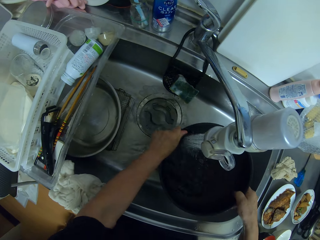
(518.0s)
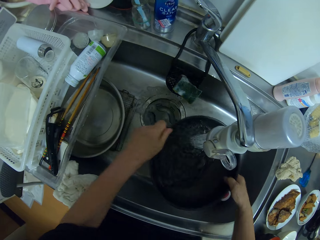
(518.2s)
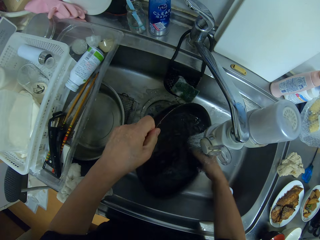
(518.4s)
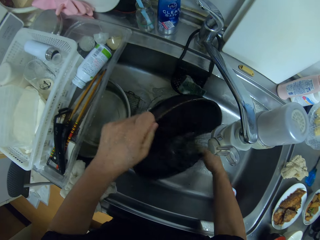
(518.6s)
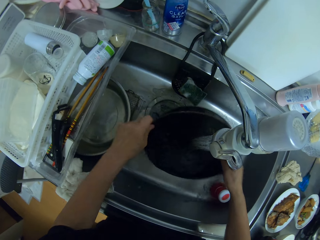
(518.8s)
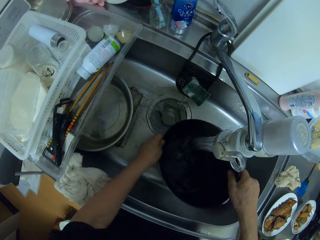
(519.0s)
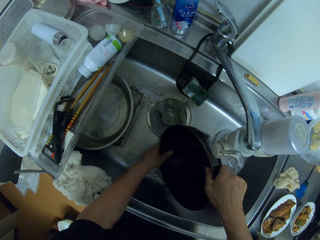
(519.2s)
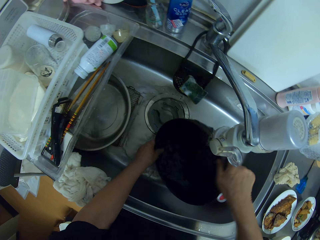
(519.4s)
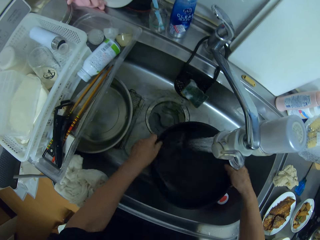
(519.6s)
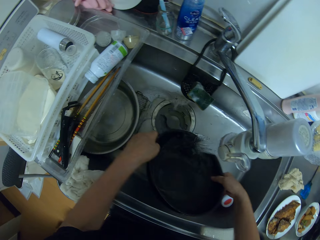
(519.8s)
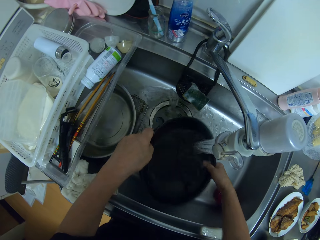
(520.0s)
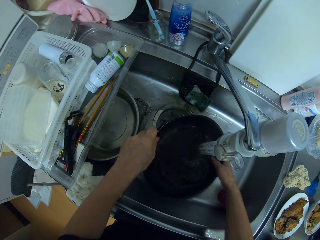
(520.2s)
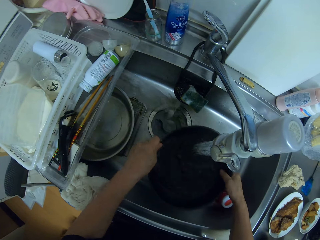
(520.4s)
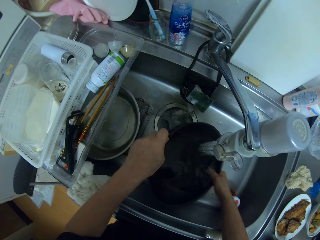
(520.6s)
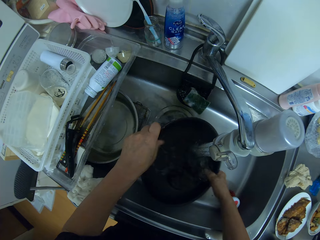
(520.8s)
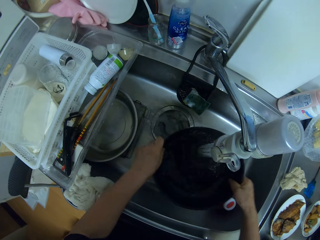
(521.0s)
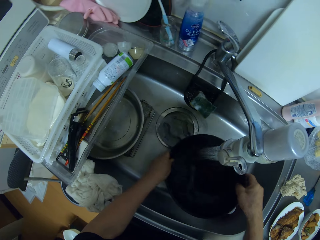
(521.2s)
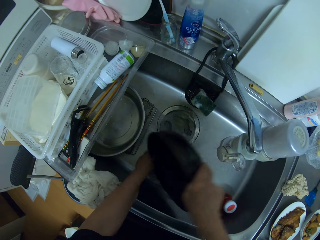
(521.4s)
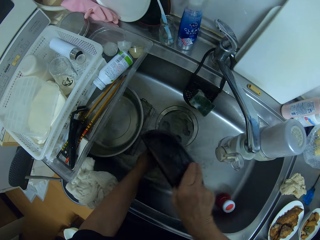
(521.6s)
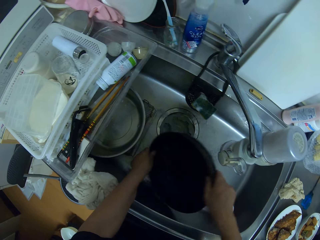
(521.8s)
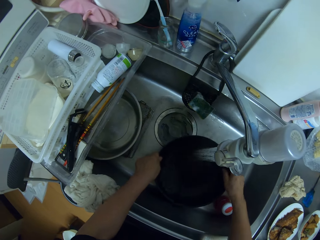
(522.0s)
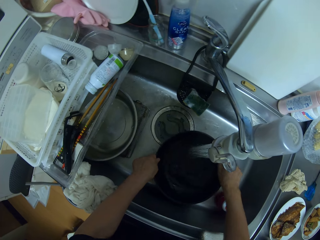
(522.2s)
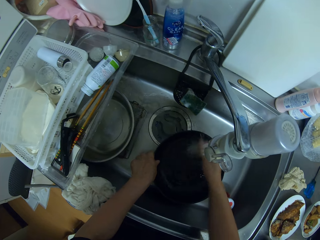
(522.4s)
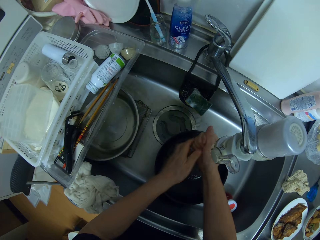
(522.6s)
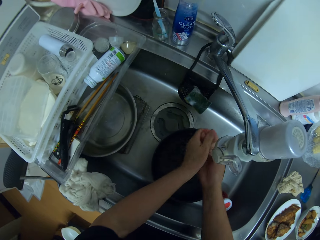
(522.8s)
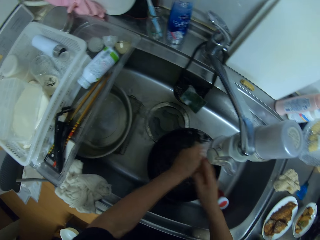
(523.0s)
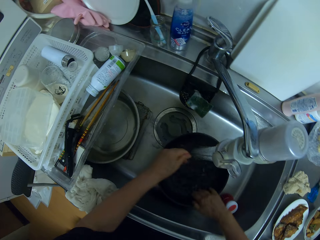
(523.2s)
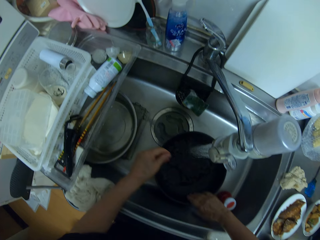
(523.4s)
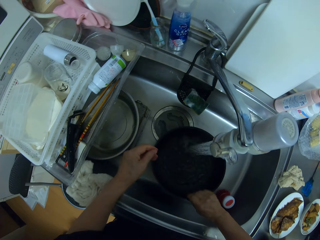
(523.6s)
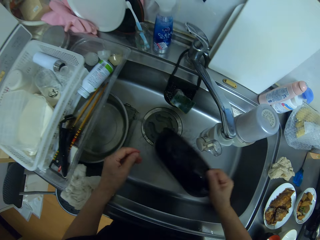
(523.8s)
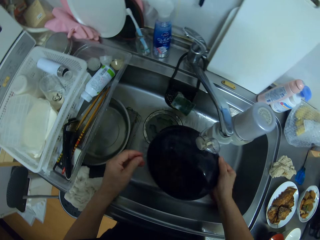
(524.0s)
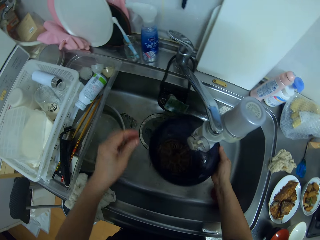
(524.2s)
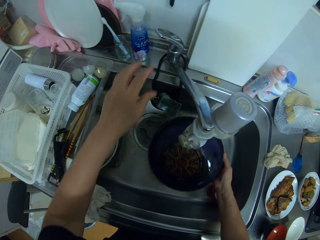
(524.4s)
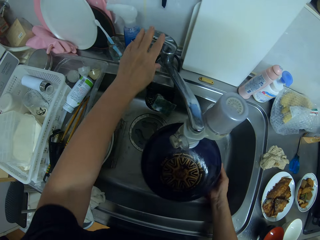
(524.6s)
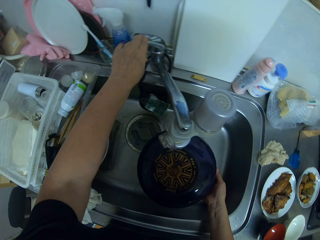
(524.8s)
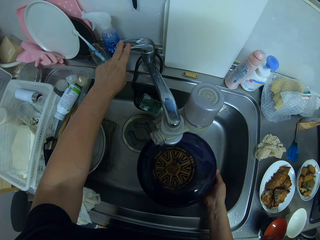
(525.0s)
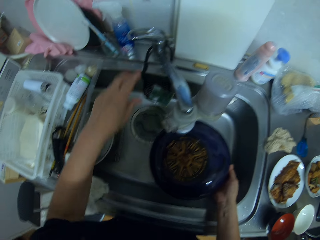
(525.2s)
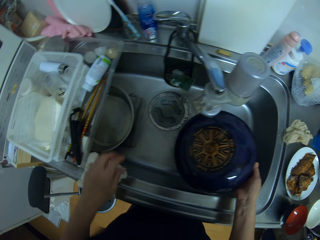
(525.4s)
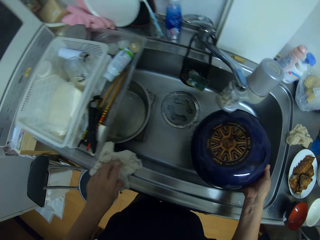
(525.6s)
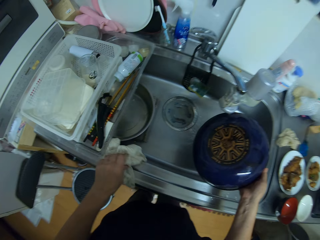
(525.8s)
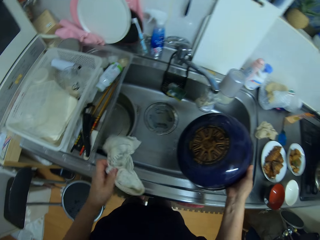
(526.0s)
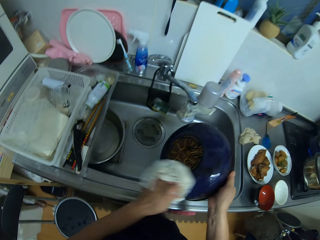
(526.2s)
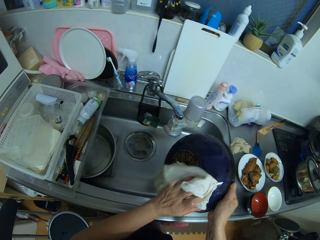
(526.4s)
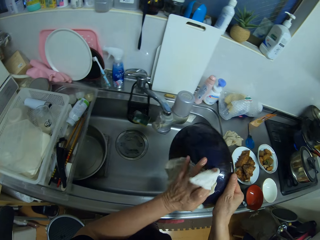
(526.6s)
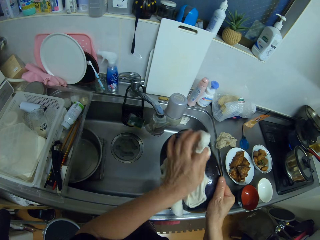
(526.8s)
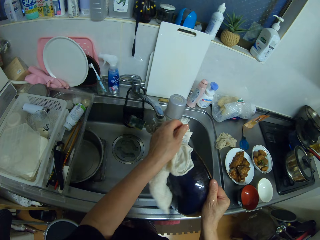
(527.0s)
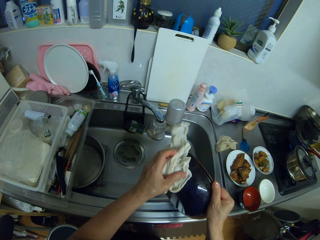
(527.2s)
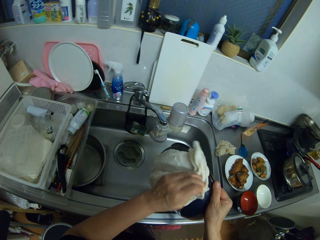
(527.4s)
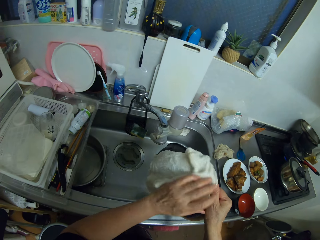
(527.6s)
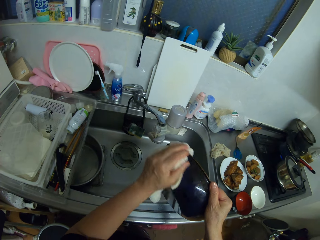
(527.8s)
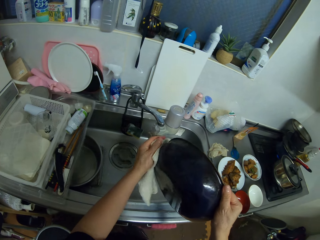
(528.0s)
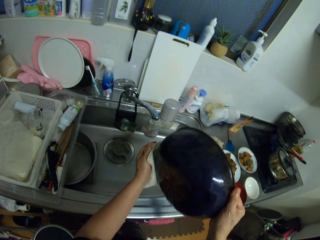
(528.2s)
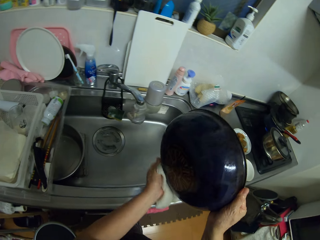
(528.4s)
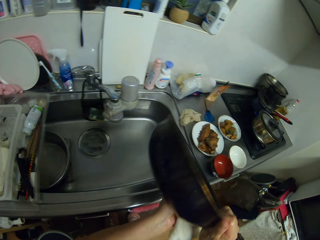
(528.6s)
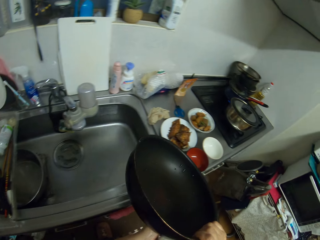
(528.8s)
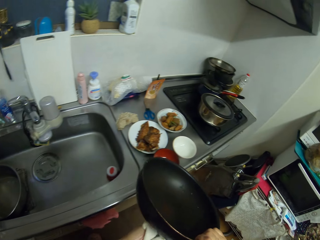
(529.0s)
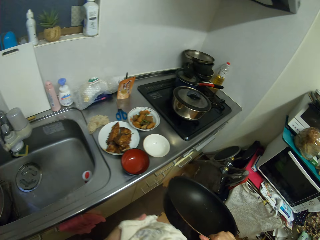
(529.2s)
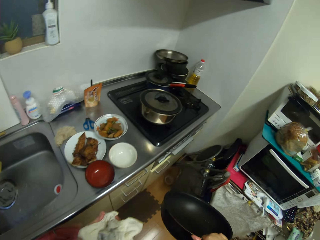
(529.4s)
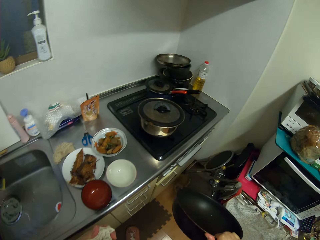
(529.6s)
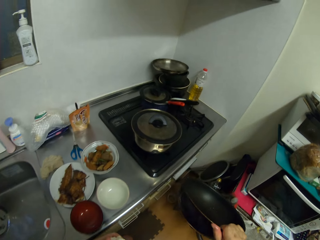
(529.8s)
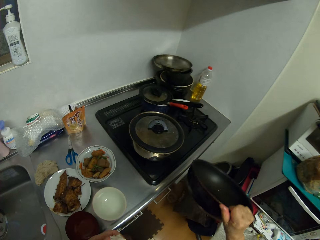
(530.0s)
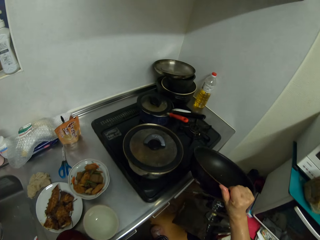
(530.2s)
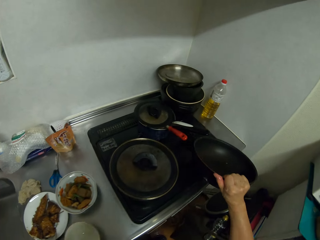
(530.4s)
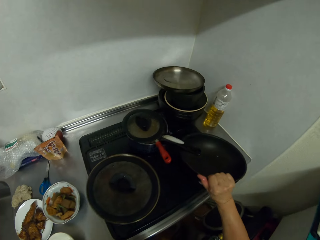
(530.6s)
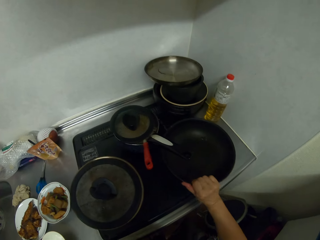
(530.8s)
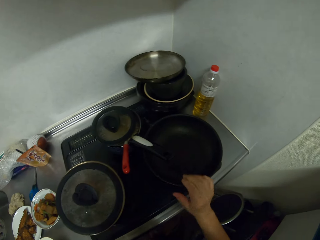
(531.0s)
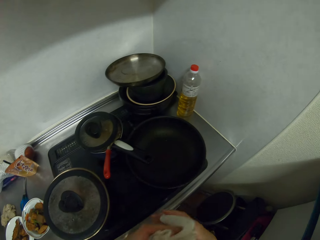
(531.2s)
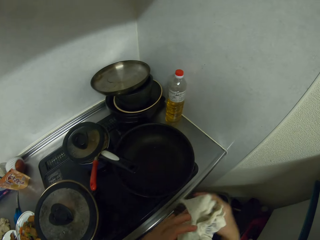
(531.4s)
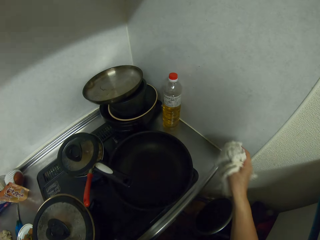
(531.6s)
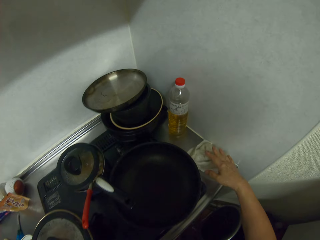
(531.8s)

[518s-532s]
The camera wearer closes the water tap. They wipe the frying pan with the towel. They put the frying pan on the top of the burner.
